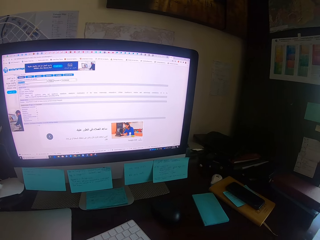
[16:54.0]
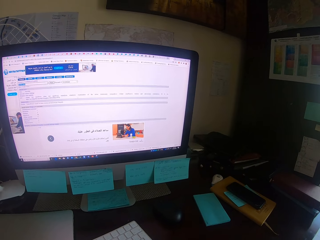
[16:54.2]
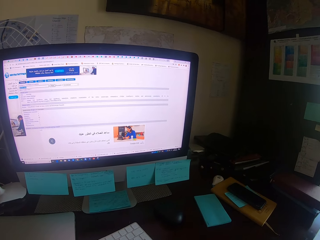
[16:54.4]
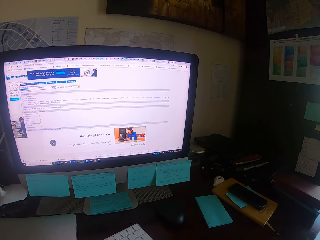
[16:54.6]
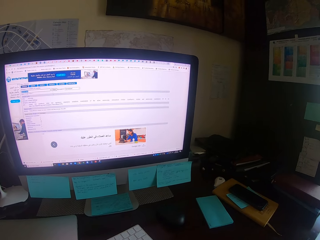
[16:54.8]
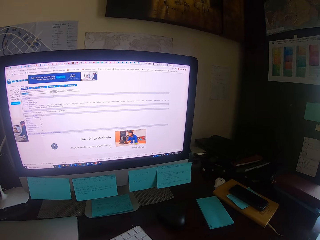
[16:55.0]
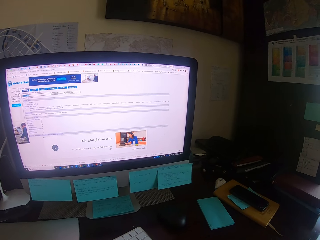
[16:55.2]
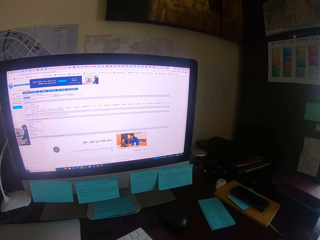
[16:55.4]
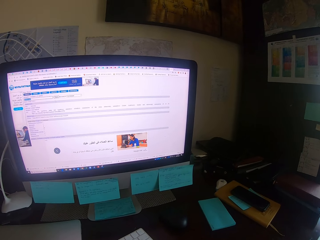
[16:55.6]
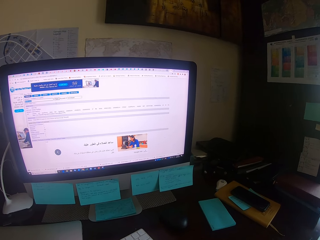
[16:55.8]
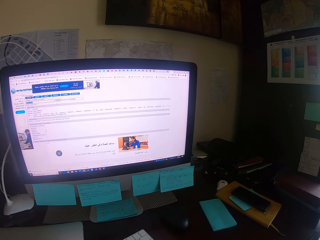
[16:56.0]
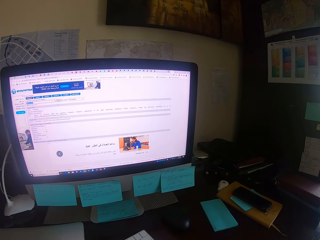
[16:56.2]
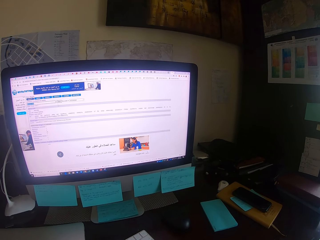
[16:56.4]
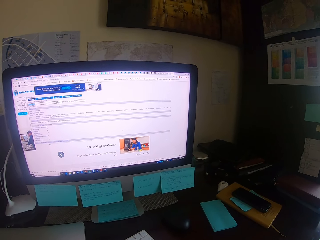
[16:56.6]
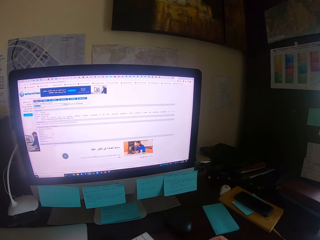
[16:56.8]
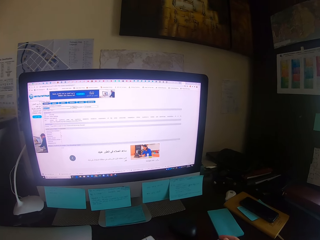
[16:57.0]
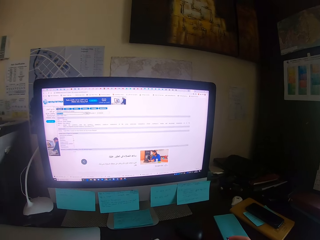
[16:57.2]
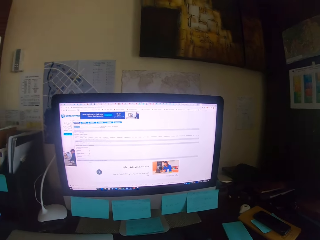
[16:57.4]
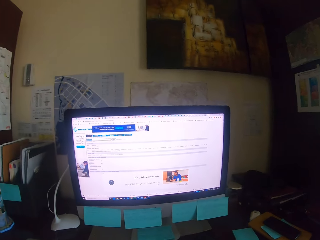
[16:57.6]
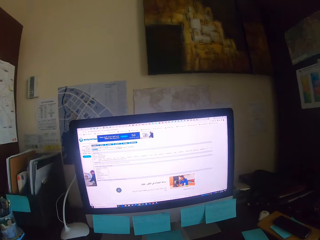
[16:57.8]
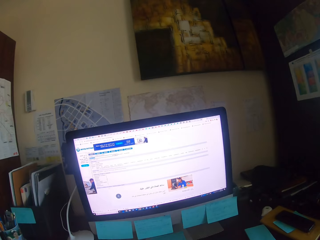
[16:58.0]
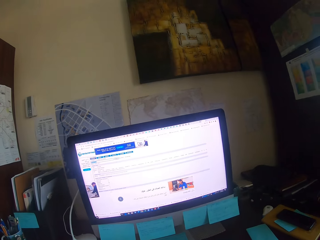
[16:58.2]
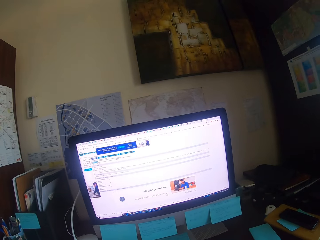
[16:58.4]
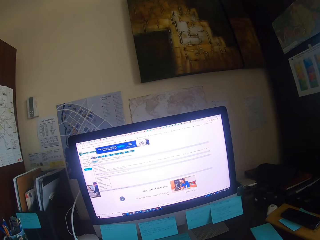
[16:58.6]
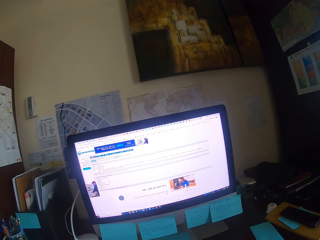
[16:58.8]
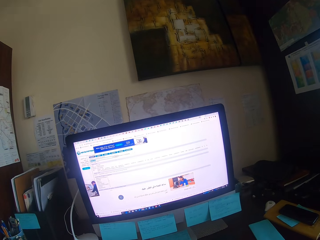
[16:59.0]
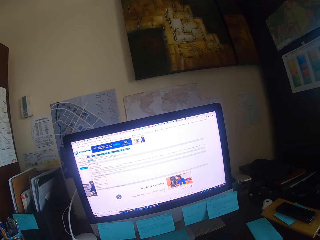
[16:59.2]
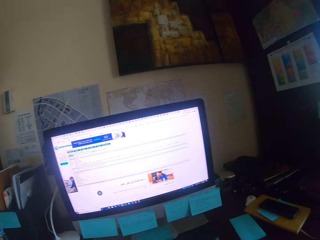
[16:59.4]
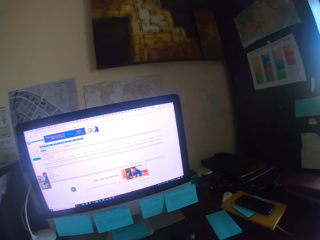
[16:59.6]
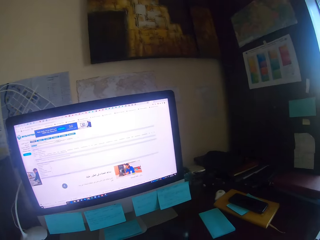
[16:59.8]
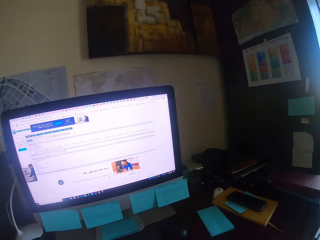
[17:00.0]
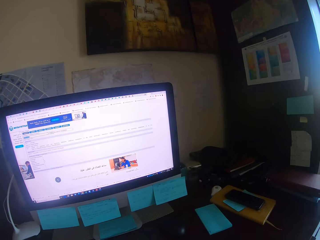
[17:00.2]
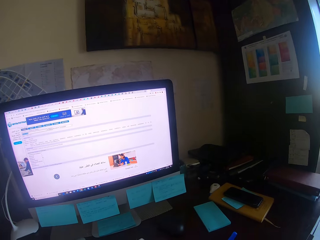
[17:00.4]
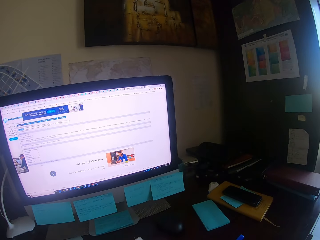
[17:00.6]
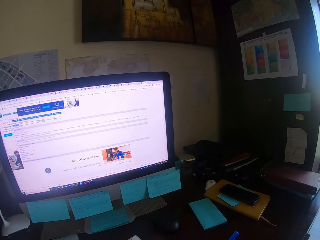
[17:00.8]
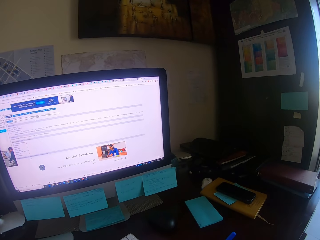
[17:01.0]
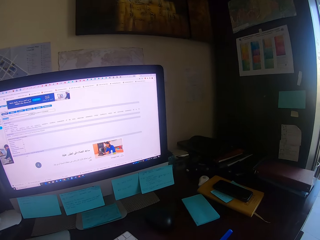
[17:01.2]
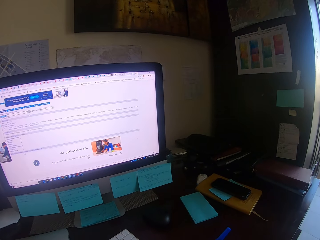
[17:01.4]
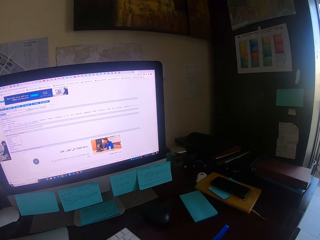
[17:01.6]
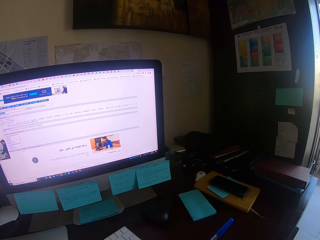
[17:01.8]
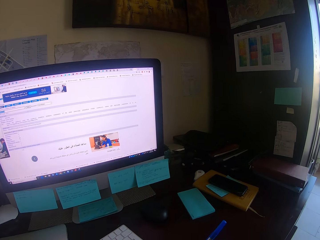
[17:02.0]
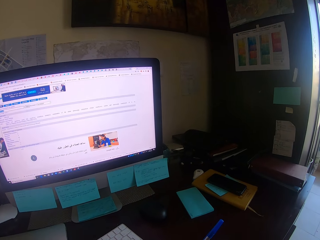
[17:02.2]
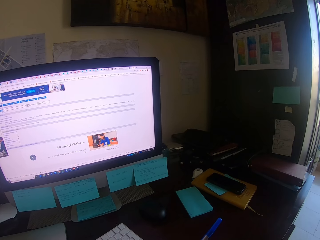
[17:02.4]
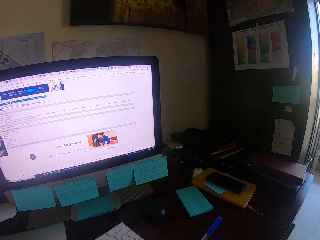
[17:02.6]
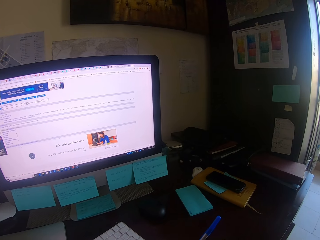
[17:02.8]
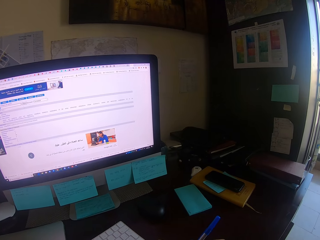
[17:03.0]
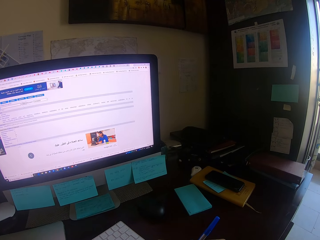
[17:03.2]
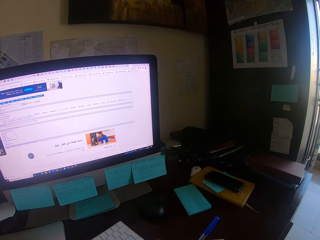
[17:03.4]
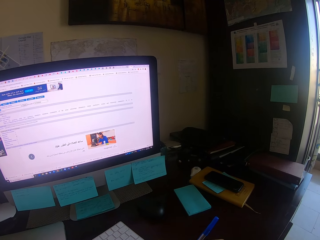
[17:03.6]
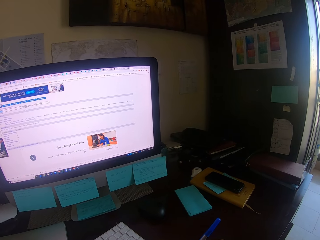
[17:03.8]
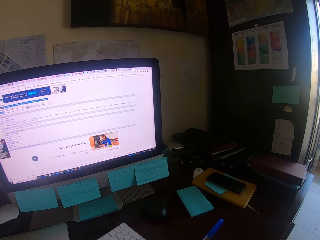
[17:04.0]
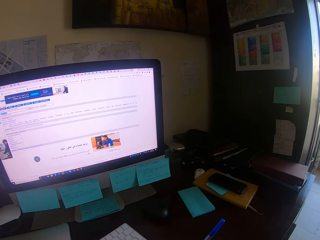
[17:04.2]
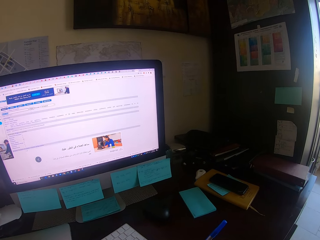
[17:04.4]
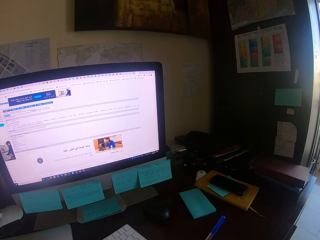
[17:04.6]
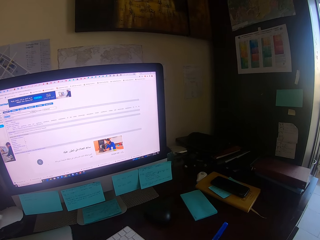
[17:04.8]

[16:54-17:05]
The camera wearer looks around. They write on a book.

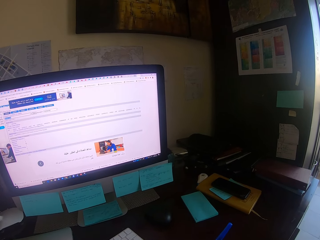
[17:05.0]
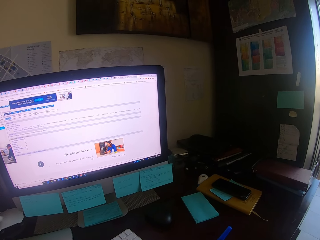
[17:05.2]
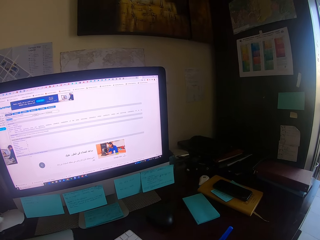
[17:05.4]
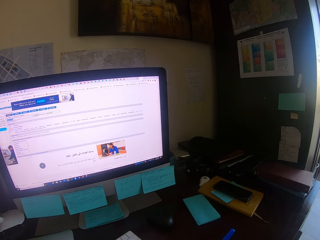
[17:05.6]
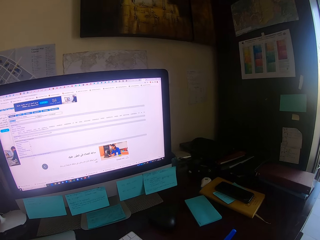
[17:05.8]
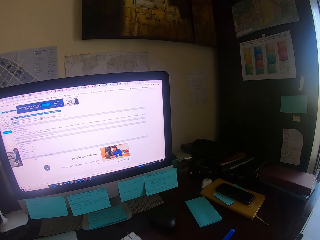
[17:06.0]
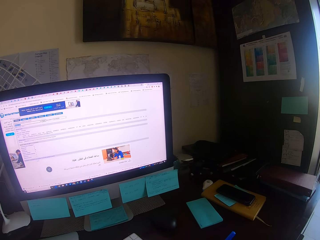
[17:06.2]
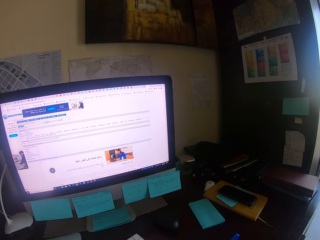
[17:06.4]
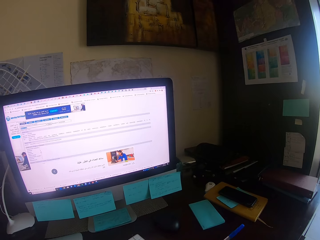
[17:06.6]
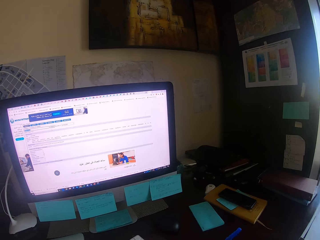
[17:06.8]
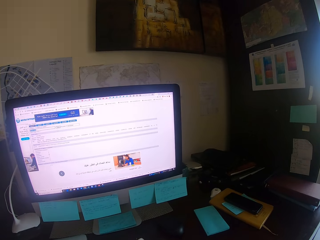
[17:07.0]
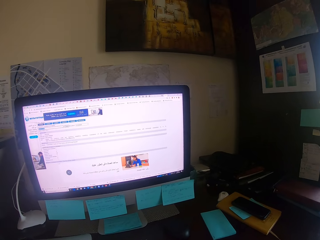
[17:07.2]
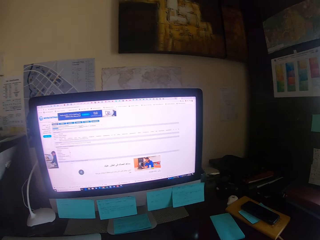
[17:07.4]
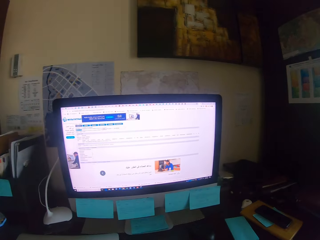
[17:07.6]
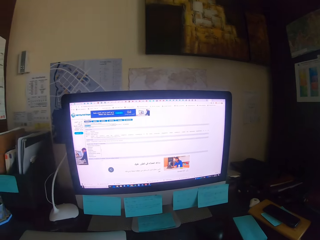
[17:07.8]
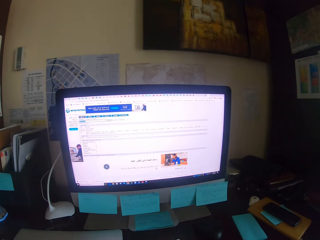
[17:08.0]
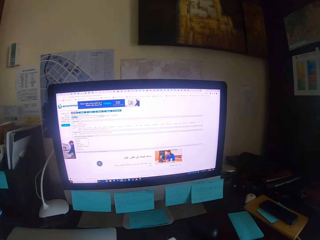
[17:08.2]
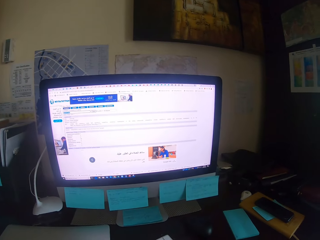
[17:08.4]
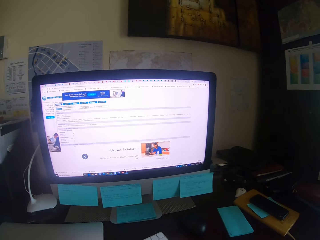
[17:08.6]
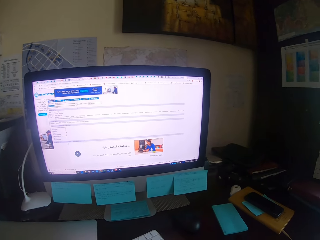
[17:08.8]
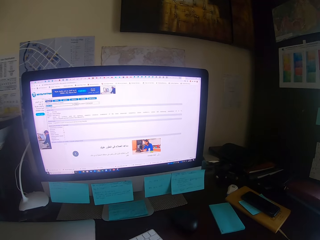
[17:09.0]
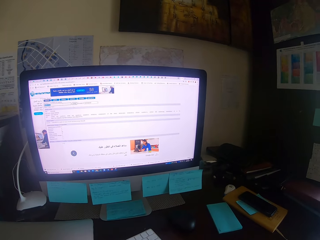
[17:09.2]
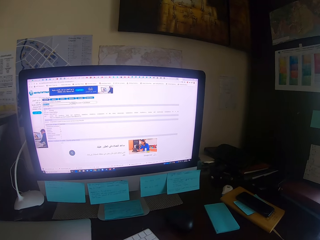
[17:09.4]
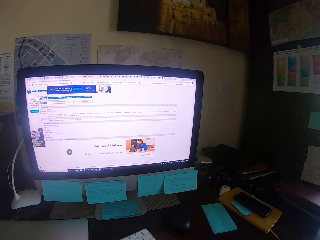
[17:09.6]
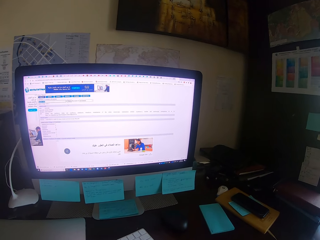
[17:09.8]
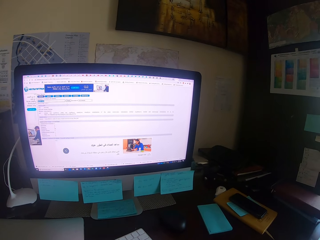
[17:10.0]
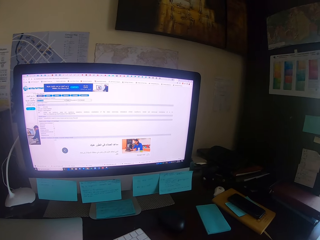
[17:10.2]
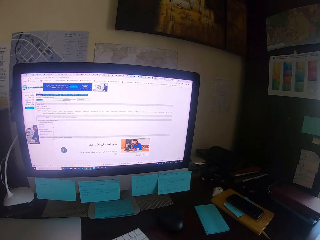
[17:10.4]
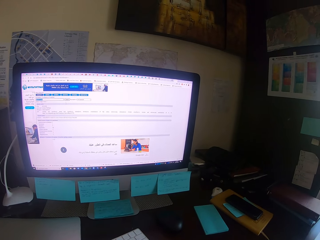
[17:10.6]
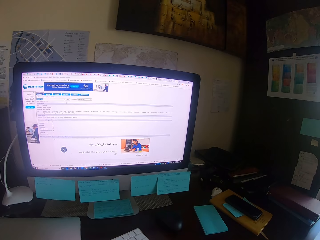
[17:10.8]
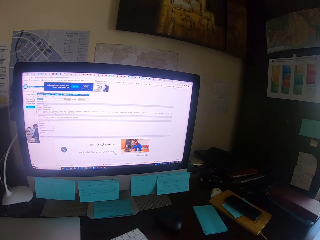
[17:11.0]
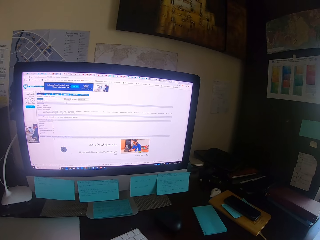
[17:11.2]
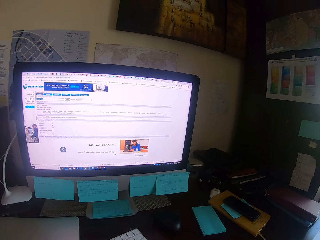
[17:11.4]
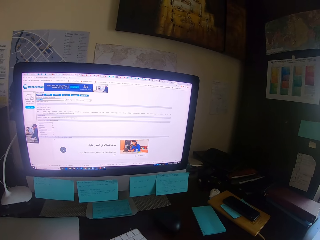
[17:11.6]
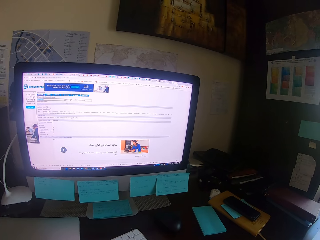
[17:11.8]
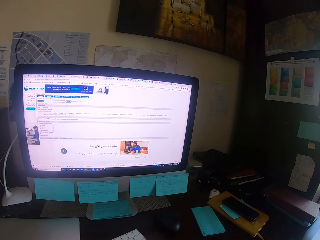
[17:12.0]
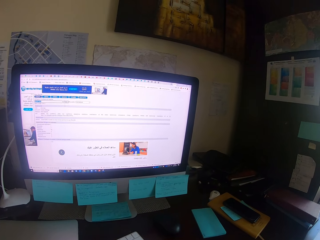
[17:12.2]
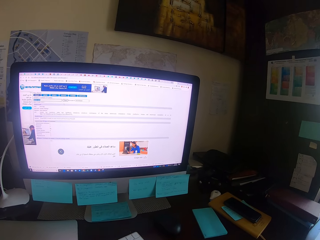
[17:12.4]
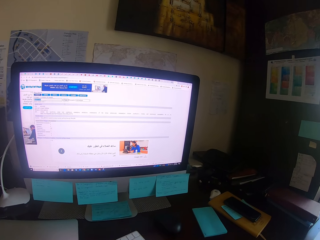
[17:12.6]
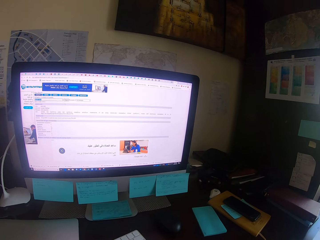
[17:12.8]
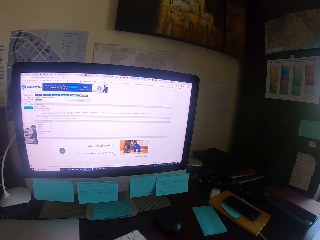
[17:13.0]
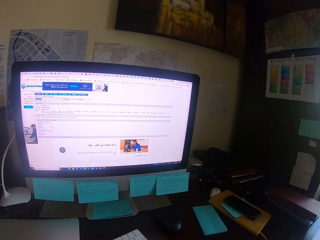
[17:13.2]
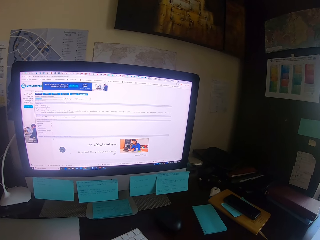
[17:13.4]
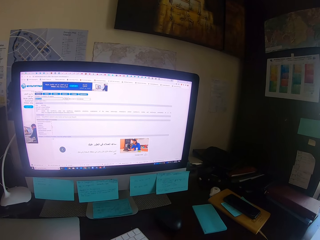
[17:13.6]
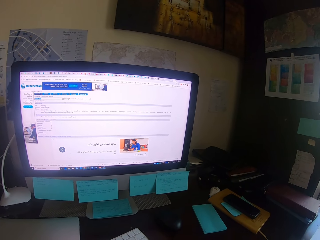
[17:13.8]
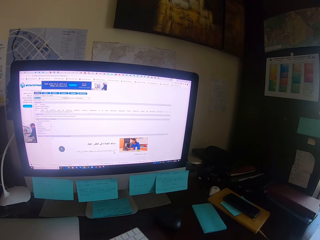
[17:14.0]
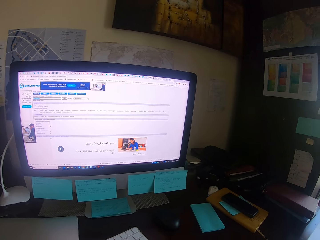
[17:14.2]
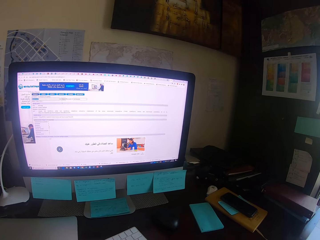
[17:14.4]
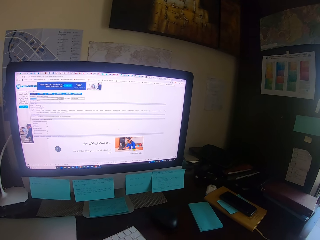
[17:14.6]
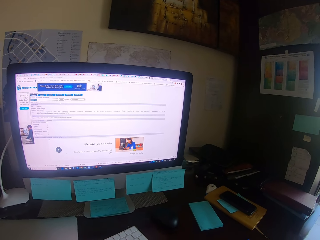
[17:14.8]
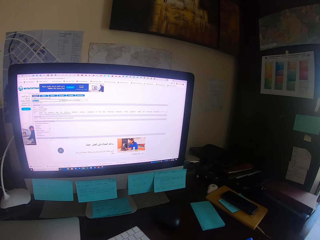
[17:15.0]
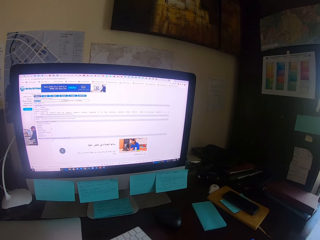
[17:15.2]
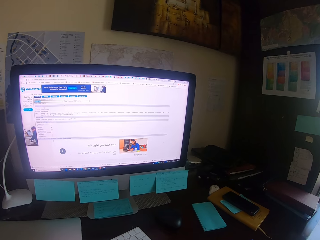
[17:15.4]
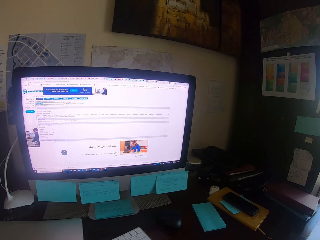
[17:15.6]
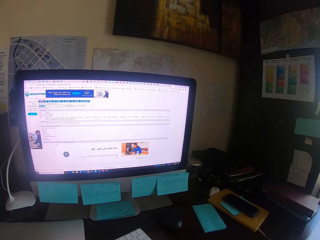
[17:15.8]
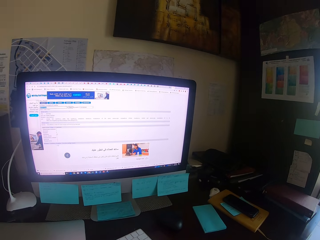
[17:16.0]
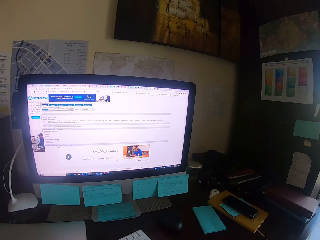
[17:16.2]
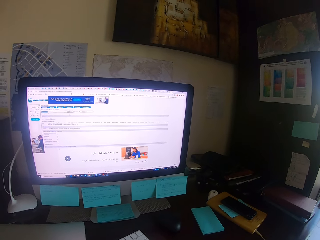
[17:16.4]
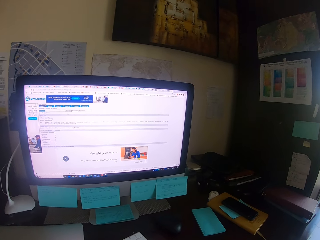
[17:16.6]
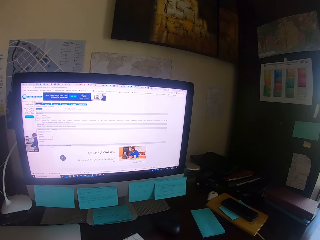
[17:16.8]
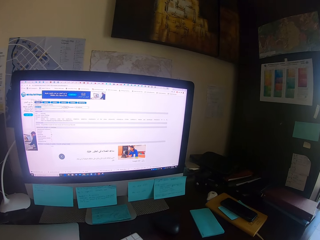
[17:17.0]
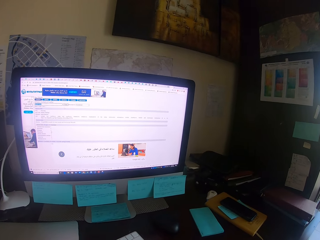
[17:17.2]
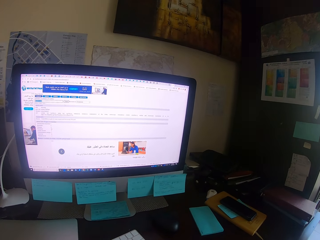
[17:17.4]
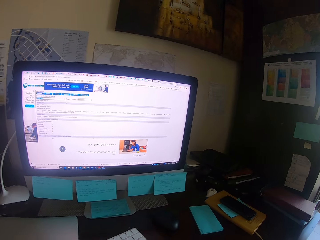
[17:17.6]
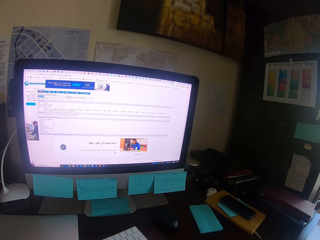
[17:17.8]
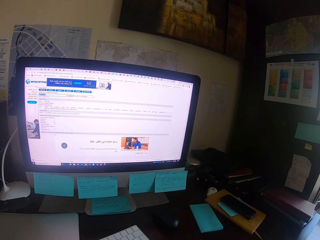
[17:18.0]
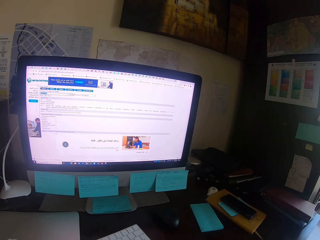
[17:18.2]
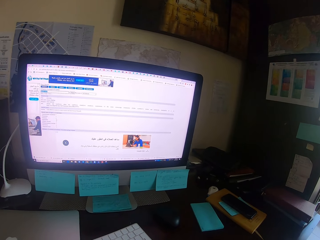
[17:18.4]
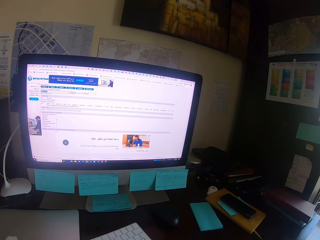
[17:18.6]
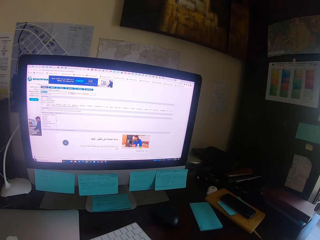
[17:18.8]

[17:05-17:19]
The camera wearer looks at the desktop. They look around.
